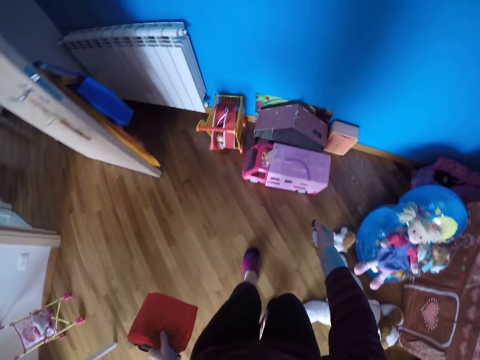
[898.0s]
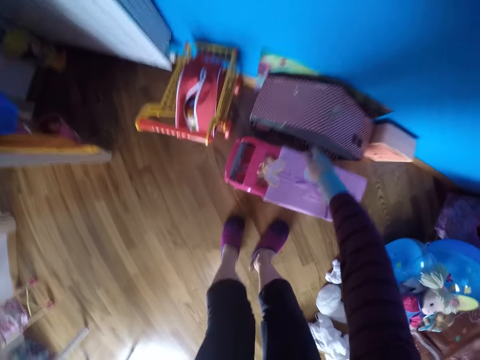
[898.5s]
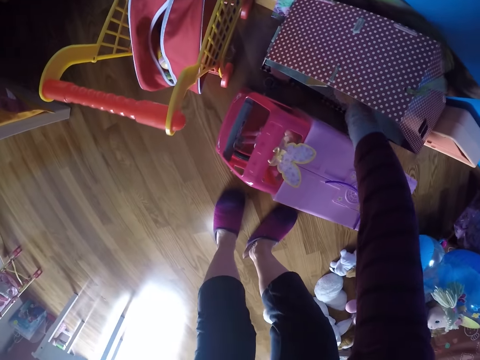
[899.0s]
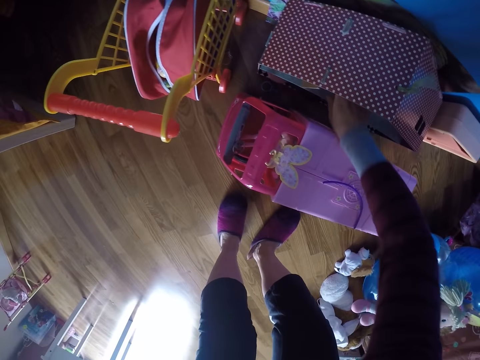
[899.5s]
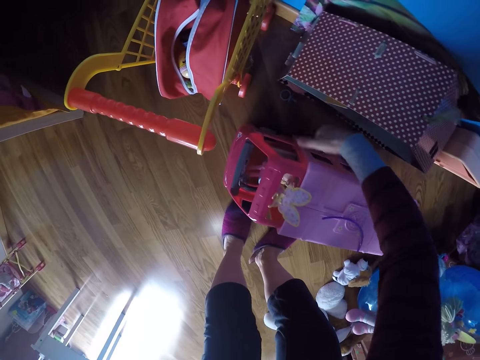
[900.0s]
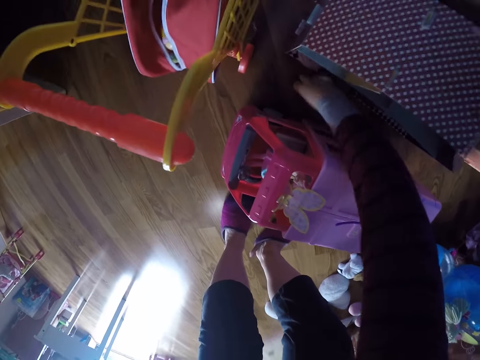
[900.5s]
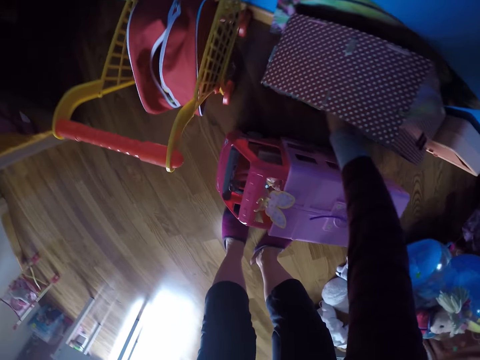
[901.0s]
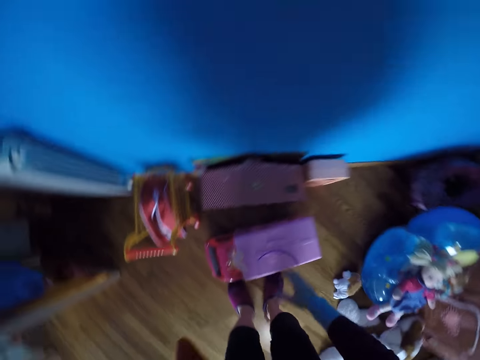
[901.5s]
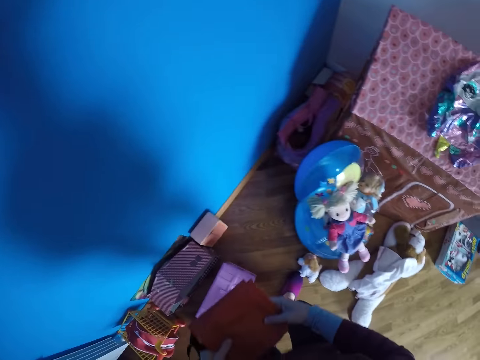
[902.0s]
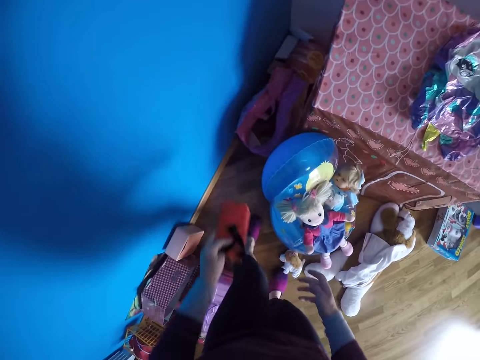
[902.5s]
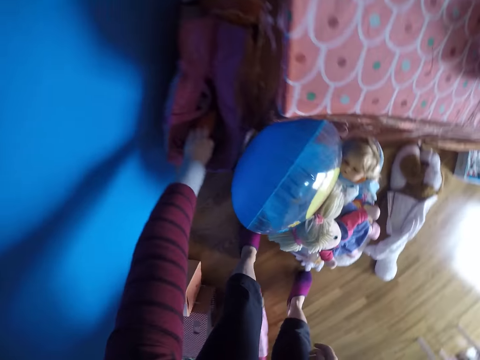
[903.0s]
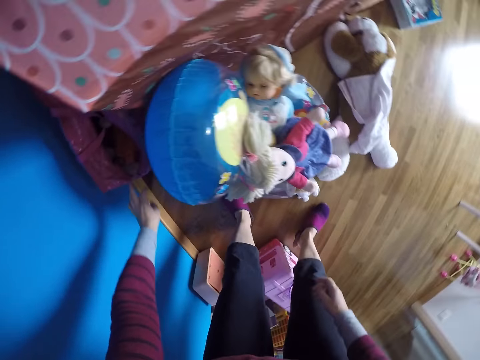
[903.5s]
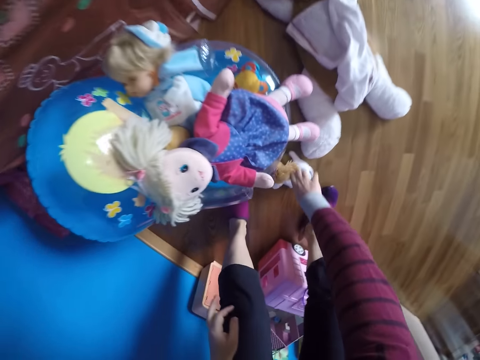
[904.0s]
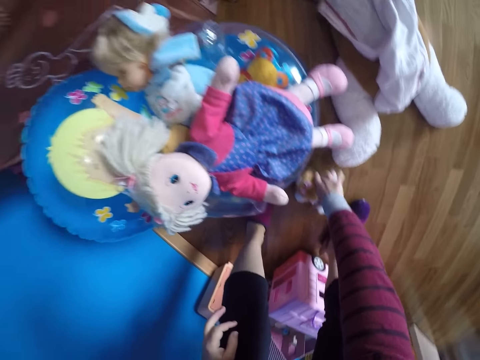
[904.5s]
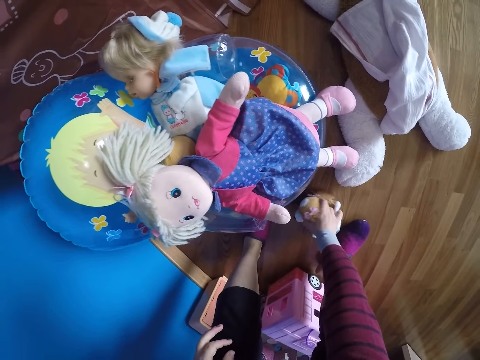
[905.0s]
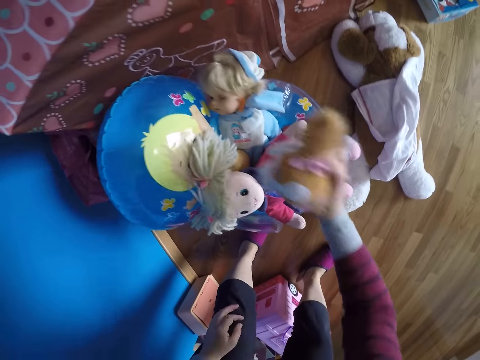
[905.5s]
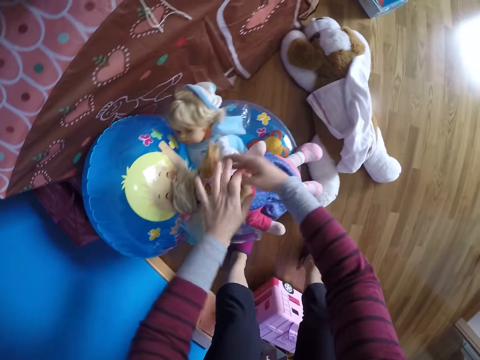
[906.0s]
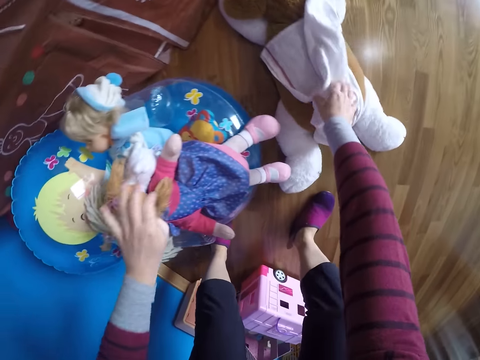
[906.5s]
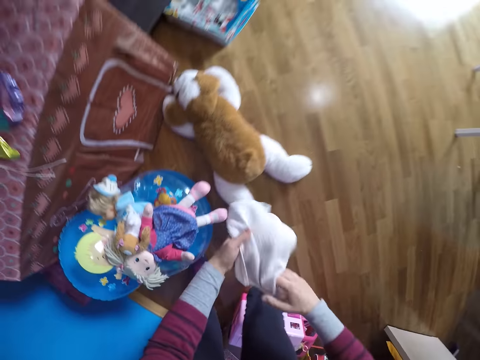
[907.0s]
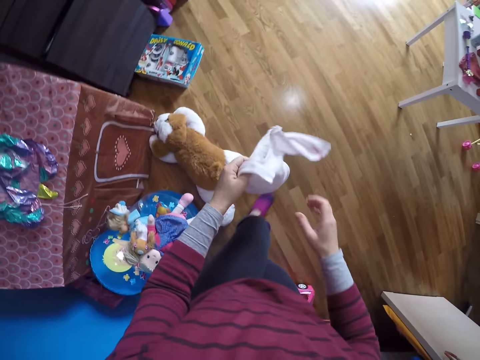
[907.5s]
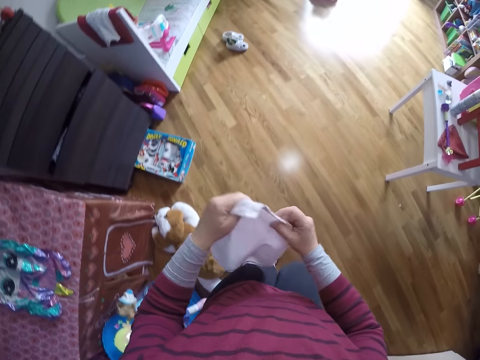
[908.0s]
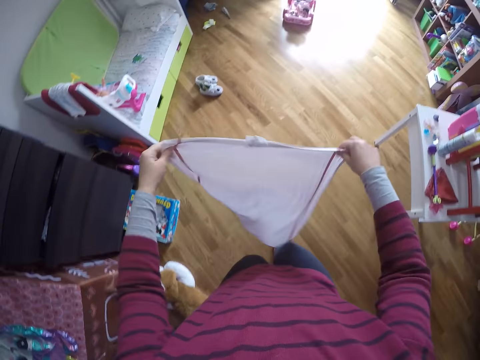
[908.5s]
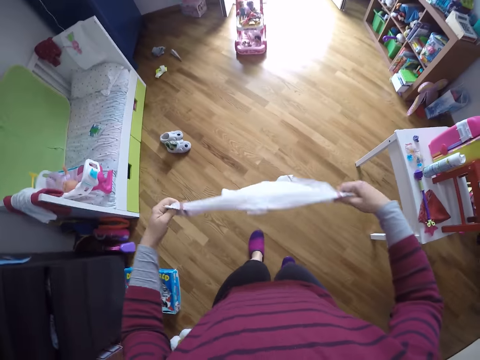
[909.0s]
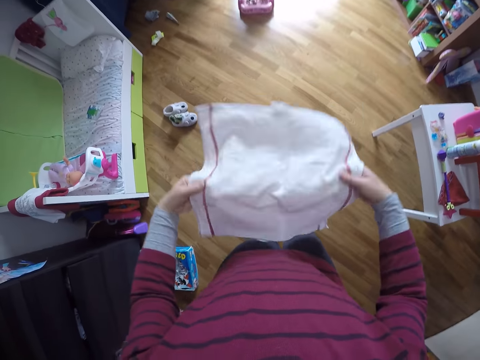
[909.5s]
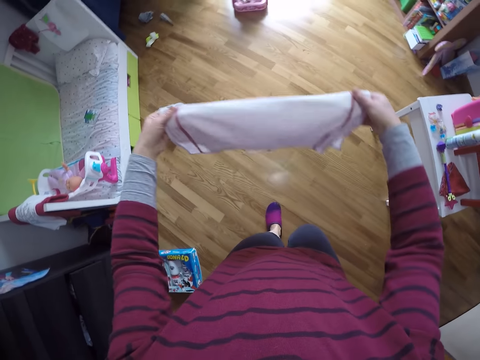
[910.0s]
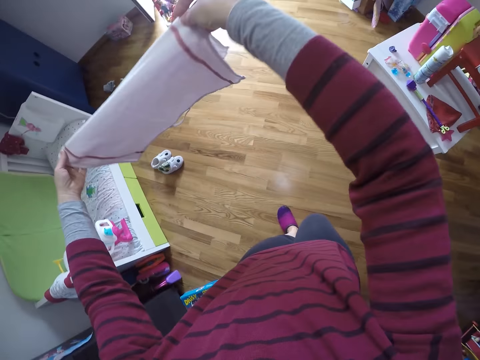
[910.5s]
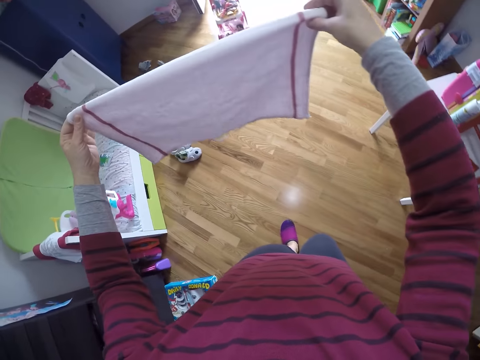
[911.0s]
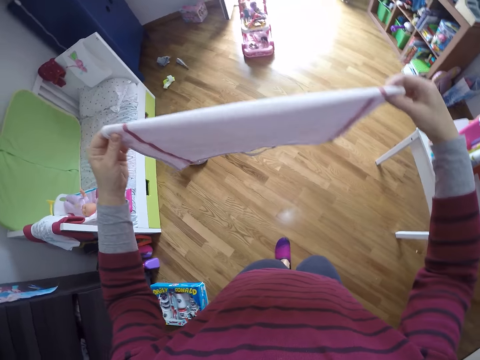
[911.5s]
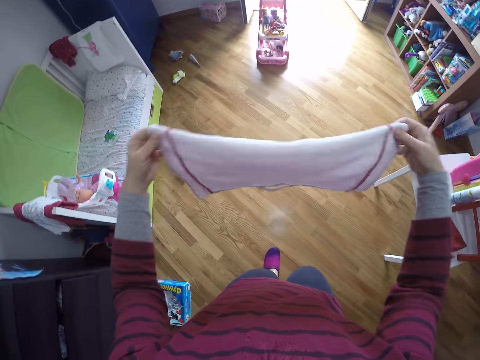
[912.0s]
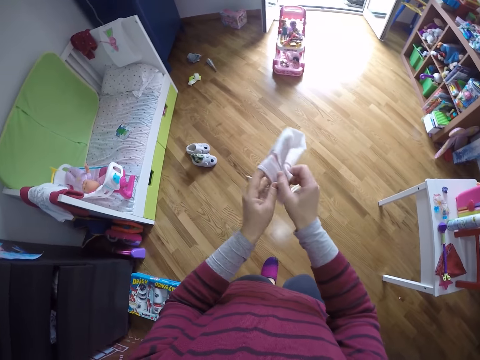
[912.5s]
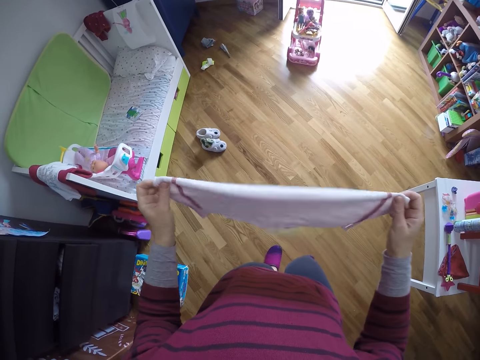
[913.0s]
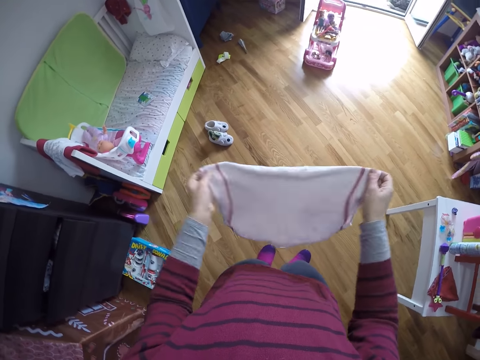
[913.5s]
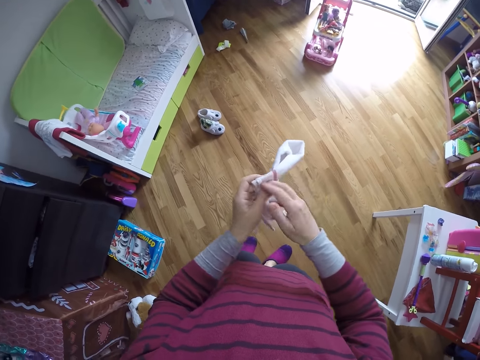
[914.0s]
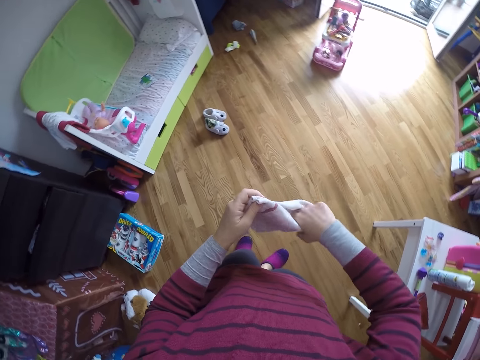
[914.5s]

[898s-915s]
The camera wearer puts the doll mirror and the doll shirt button into a doll play house with her right hand. She adjusts a toy truck with her right hand. She picks up a play house mirror from the floor with her right hand and puts the play house mirror into the play house with her right hand. She stands up and moves around. She puts the drawstring bag into a bigger bag on the floor with her left hand. She bends downwards. She picks up a stuffed doll from the floor with her right hand. She puts the stuffed toy on an inflated chair with her right hand. She holds the stuffed toy. She picks up a napkin or towel from the top of a stuffed toy dog on the floor with her right hand. She shakes the towel and walks around. She stretches the towel, shakes the towel and folds the towel. She holds the towel upwards. She folds the napkin with both hands.

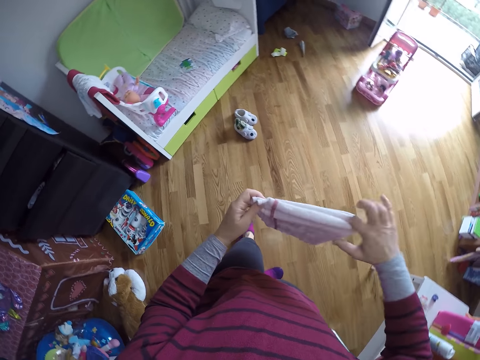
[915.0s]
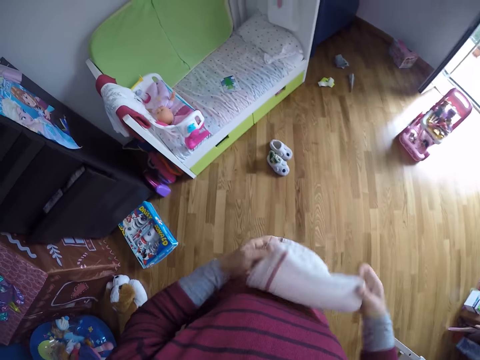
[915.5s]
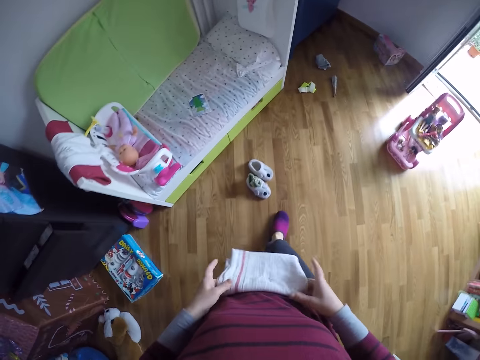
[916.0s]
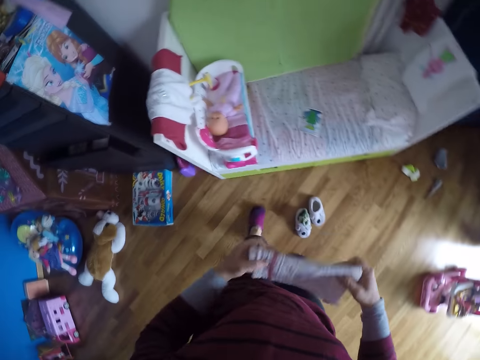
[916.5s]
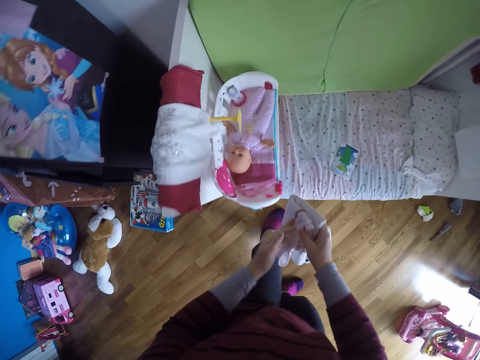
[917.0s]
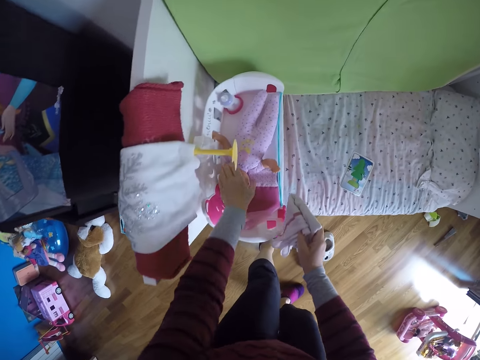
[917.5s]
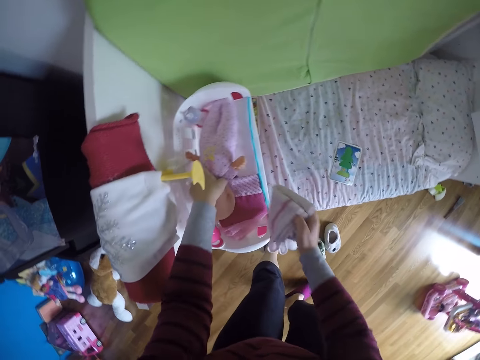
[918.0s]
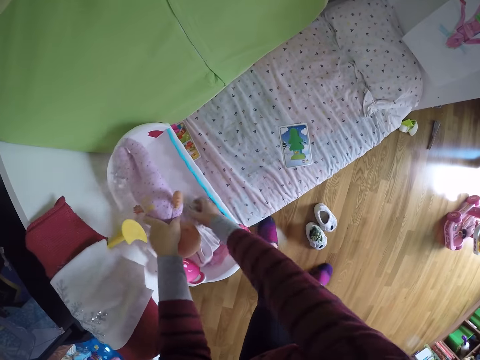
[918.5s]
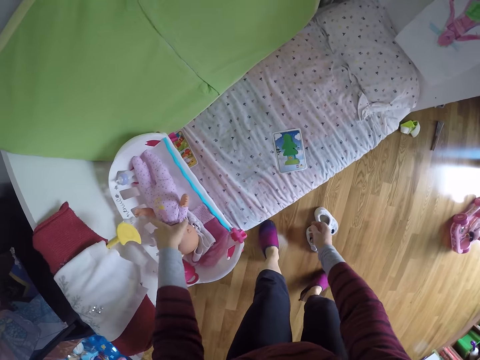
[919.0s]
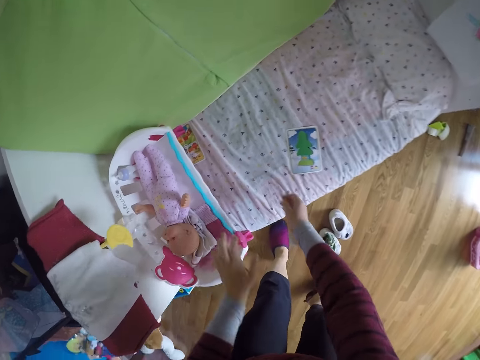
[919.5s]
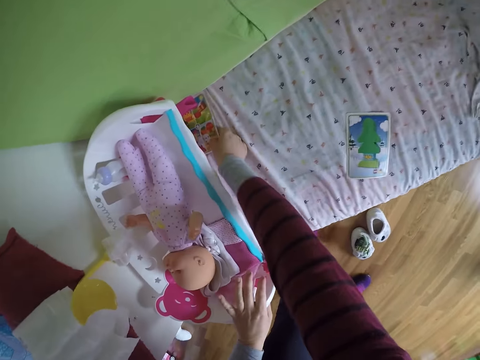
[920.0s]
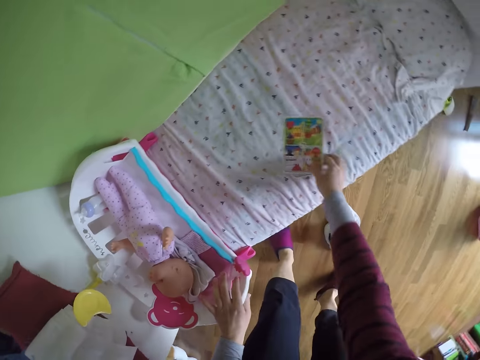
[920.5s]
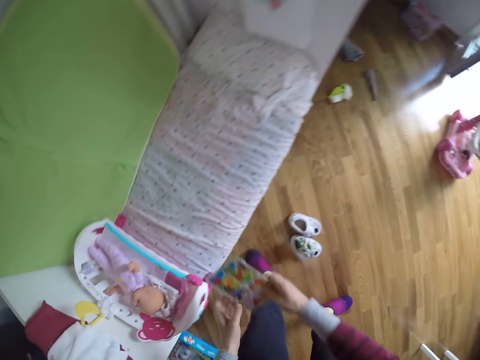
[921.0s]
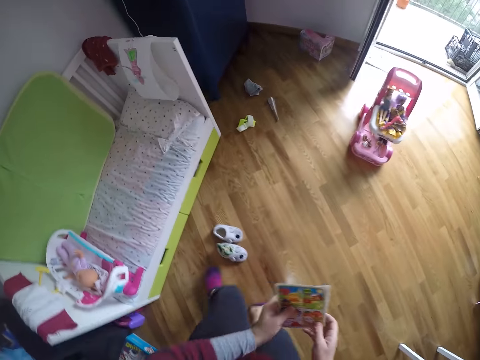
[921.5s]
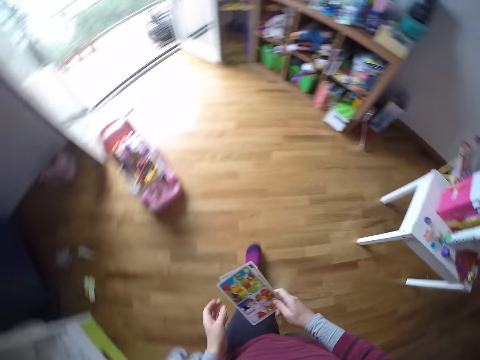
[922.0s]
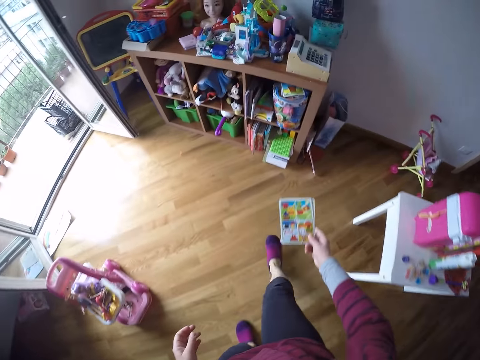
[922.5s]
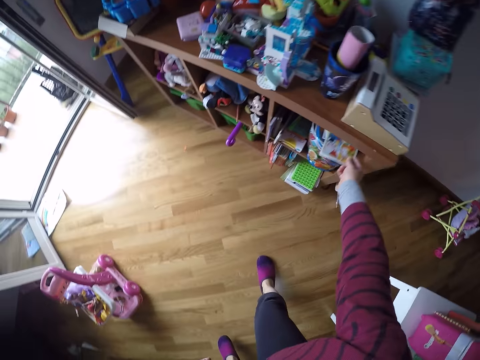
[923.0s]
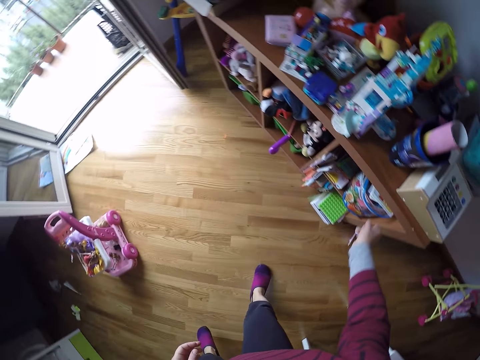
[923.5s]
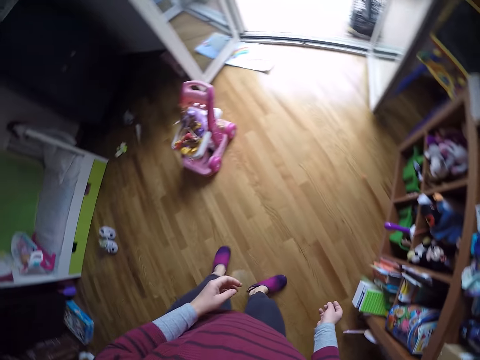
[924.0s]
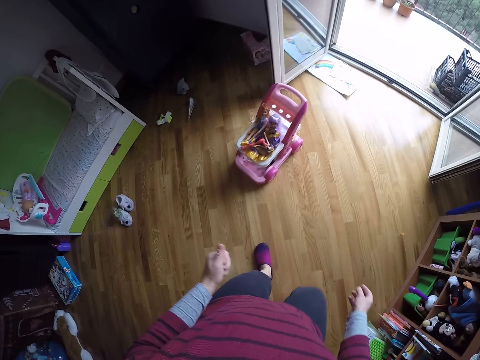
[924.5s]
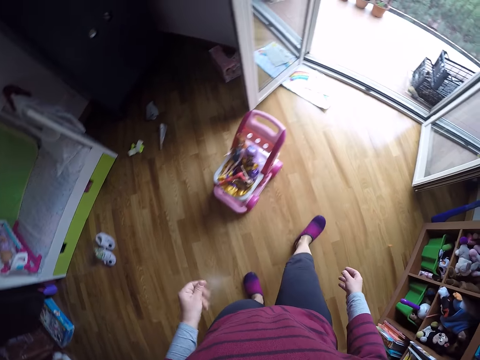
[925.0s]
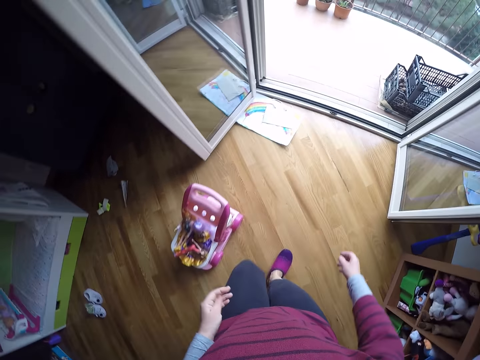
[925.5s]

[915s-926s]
The camera wearer walks around. She raises another doll in another doll cradle on the baby cot with her left hand. She puts the napkin underneath the other doll with her right hand. She puts the doll on the napkin with her left hand. She picks up story books from the baby cot with her right hand. She turns around and walks around. She puts the storybooks into a shelf with her right hand. She looks around, twists her fingers, and walks around.
